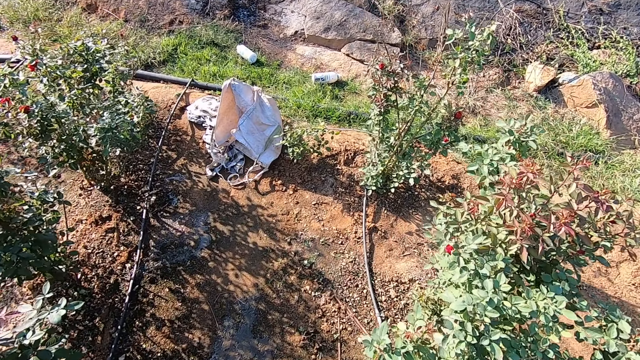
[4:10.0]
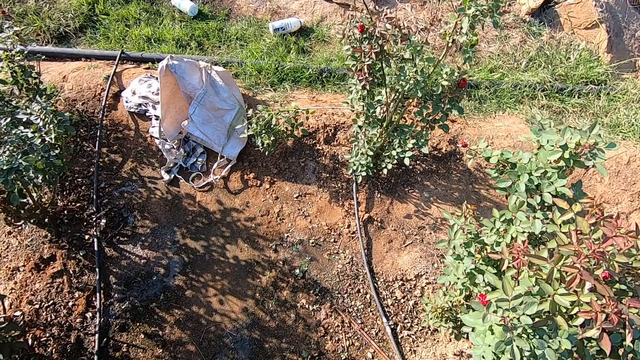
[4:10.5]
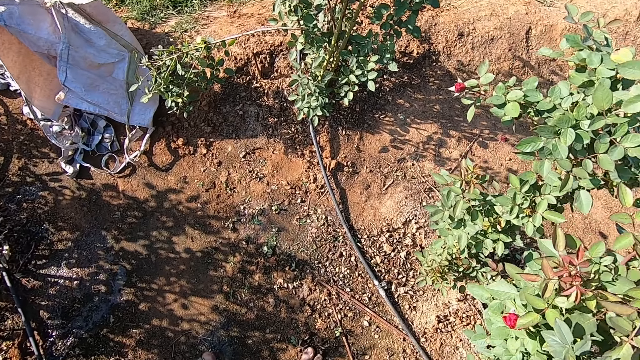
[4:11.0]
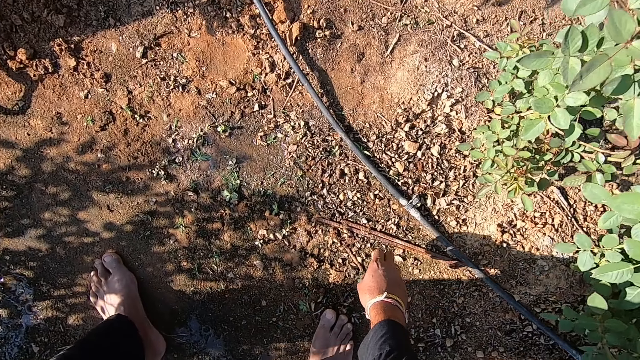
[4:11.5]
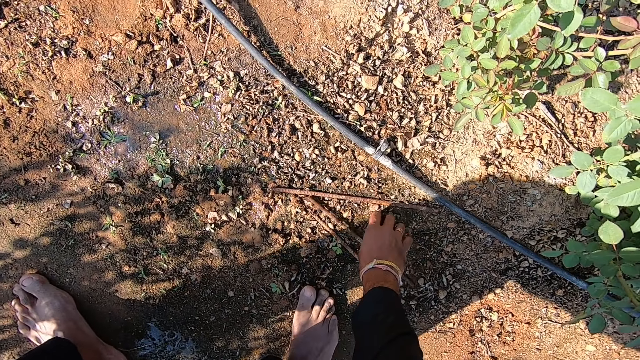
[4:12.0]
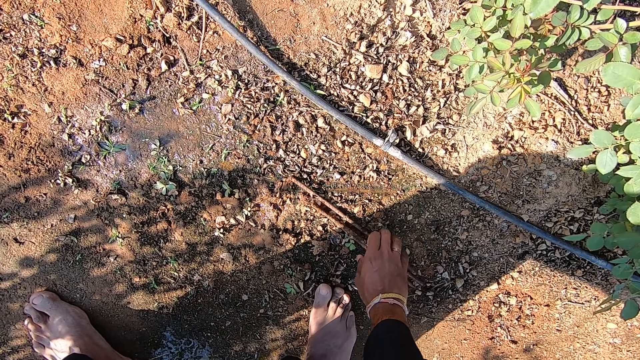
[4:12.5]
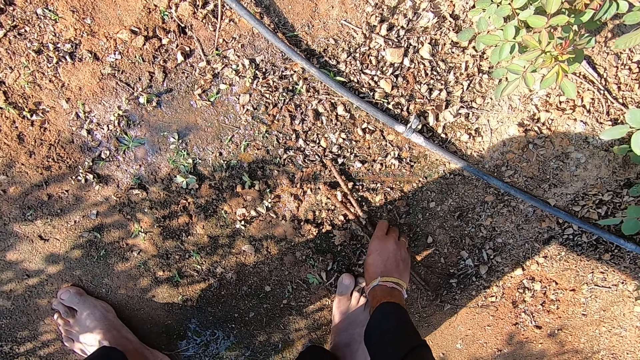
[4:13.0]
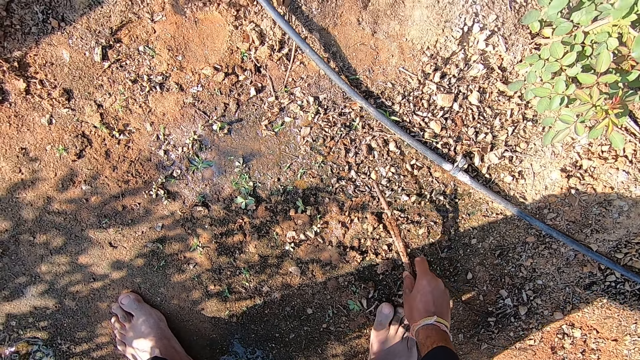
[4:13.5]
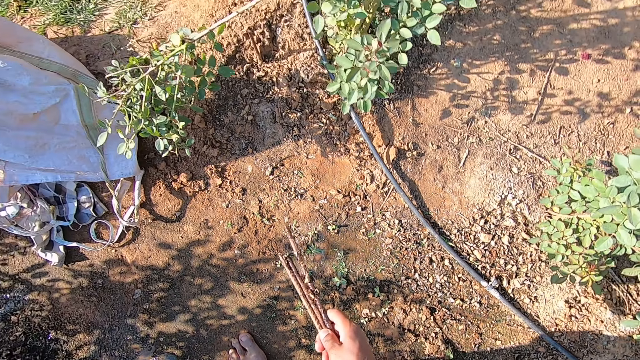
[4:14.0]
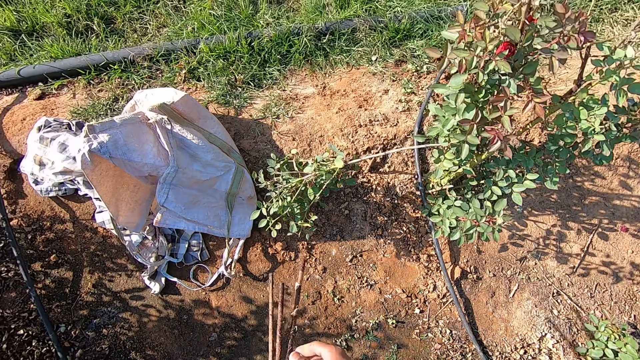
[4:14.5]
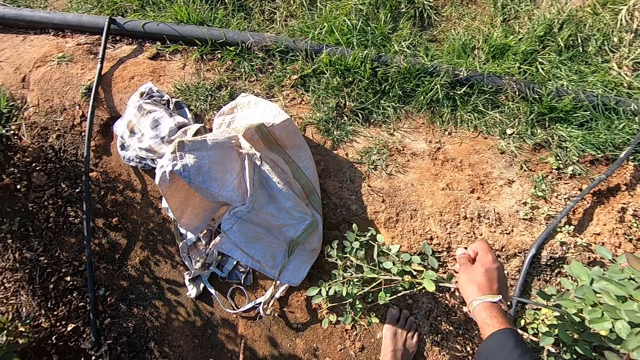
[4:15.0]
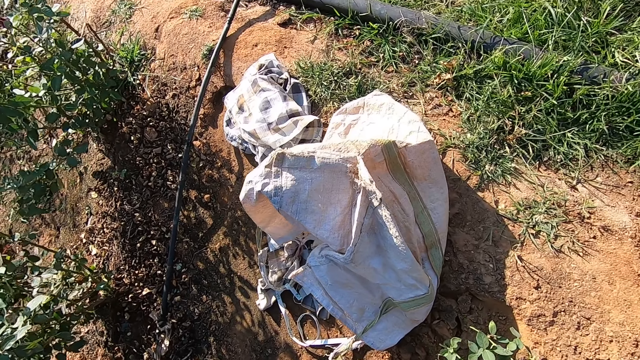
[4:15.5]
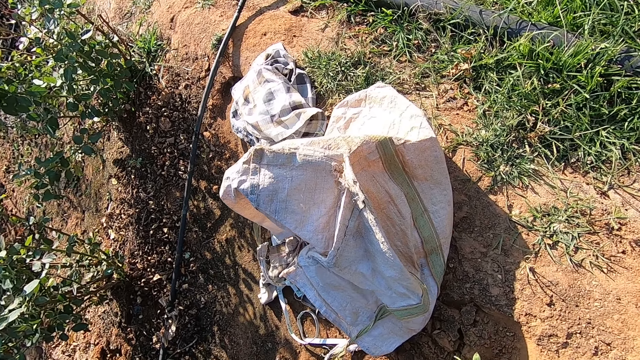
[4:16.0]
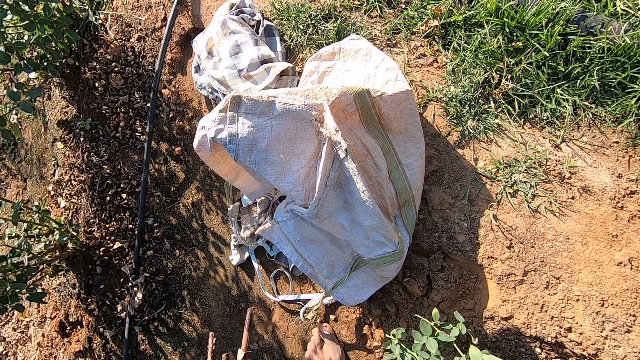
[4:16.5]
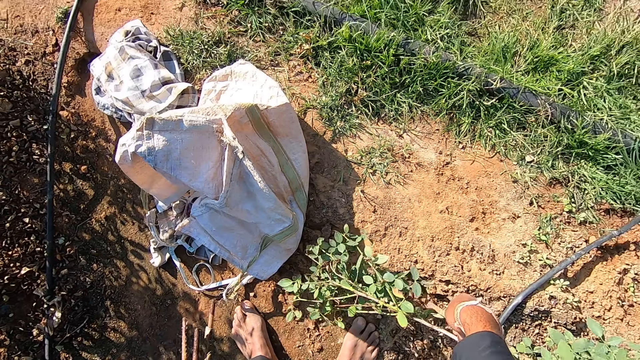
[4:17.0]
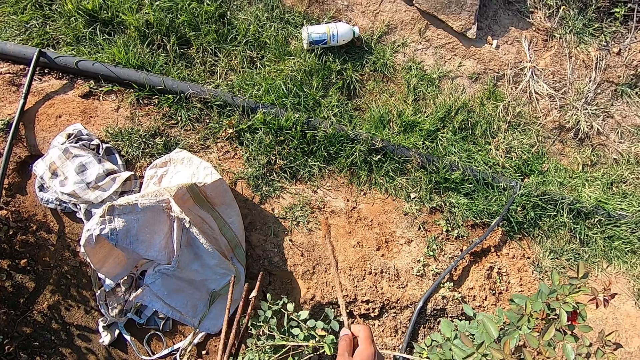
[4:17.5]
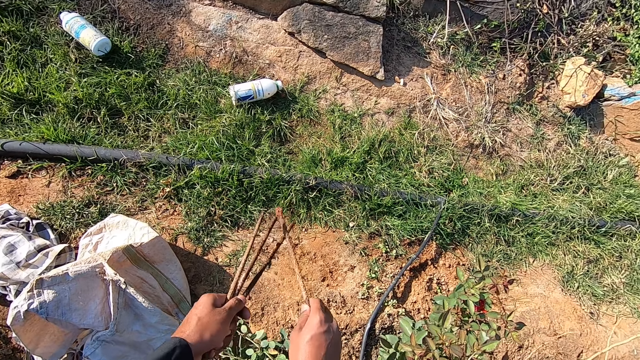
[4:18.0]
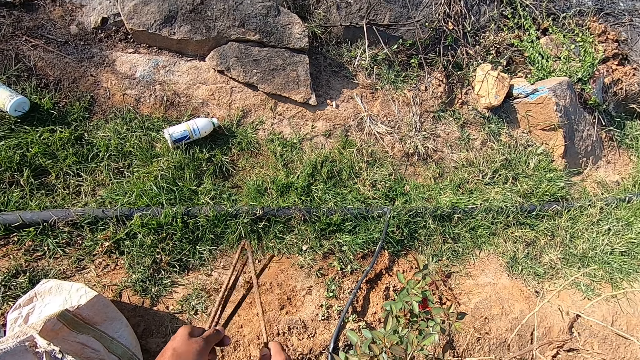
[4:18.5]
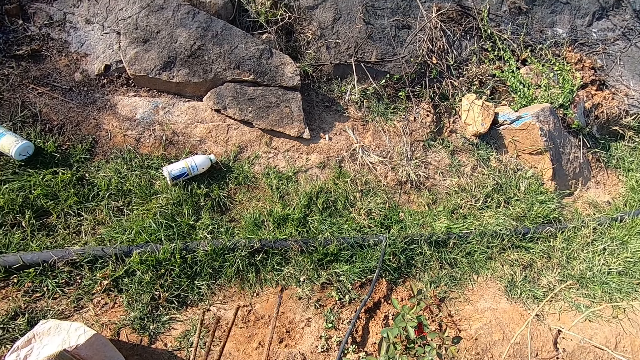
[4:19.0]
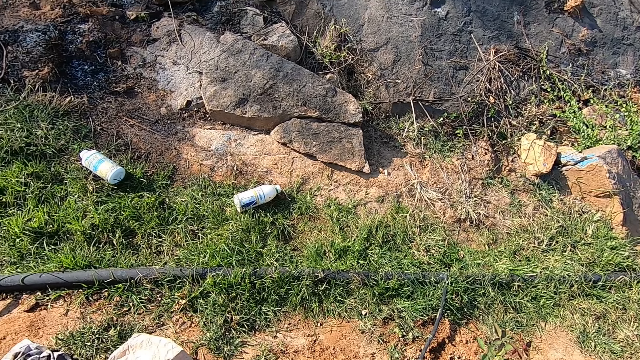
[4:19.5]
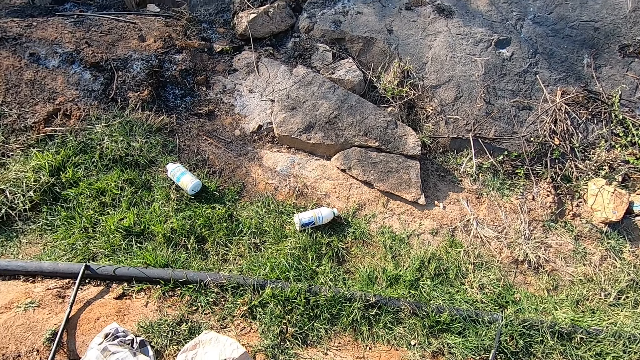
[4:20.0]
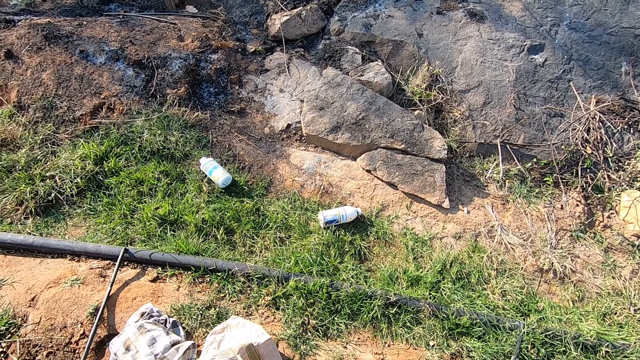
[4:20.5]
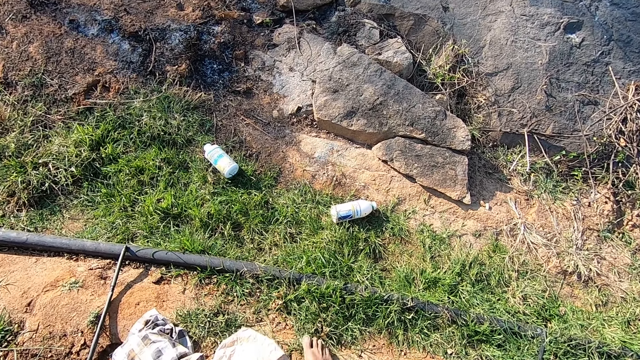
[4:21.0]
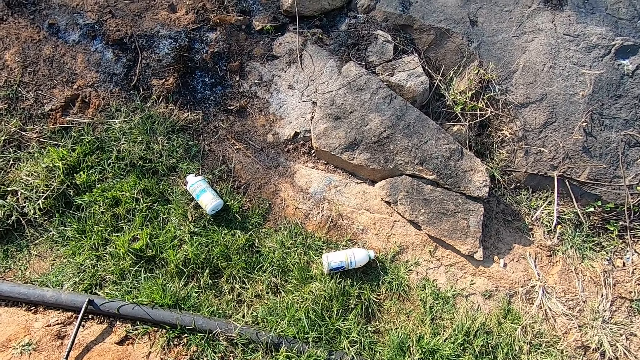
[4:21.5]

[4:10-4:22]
The camera wearer moves some metal pieces on the ground with his right hand. He picks the metal pieces from the ground with his right hand. He passes the metal pieces from his right hand to his left hand. He picks a metal piece from the ground with his right hand. He hits the metal pieces in his left hand with the metal piece in his right hand. He passes the metal piece from his right hand to his left hand.

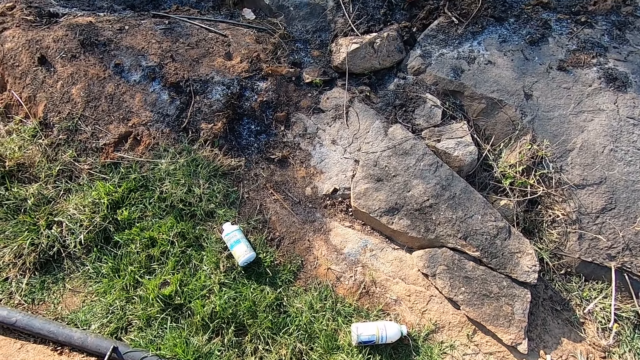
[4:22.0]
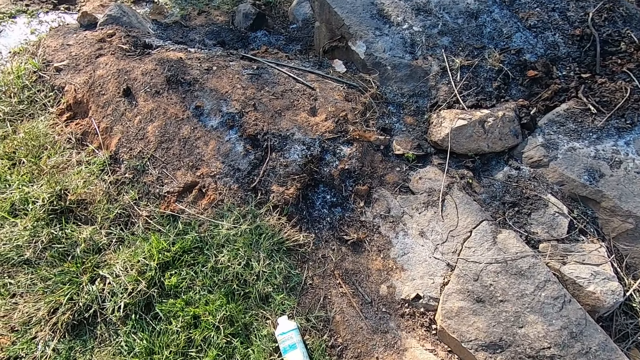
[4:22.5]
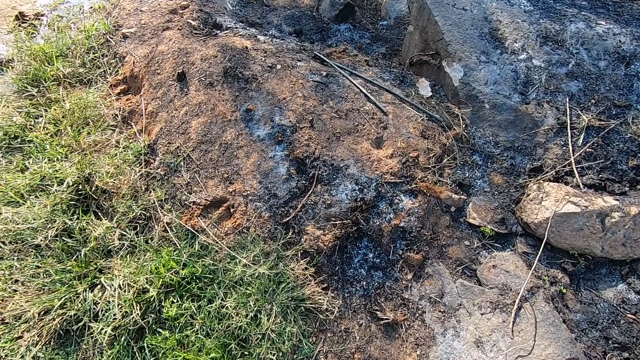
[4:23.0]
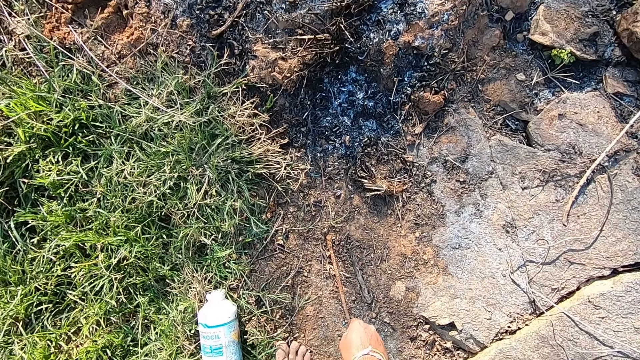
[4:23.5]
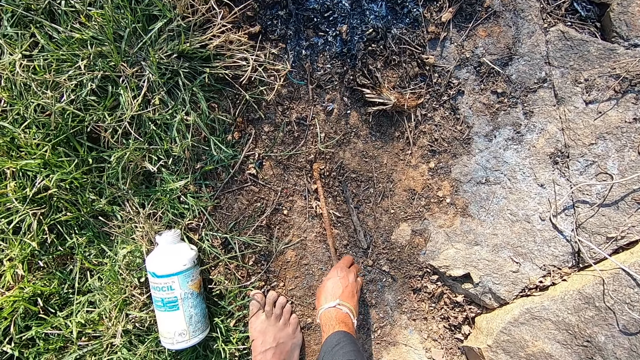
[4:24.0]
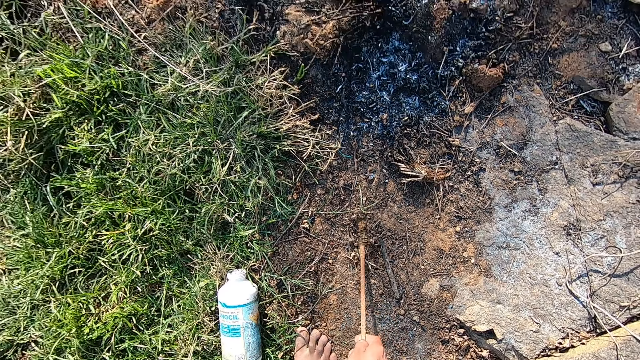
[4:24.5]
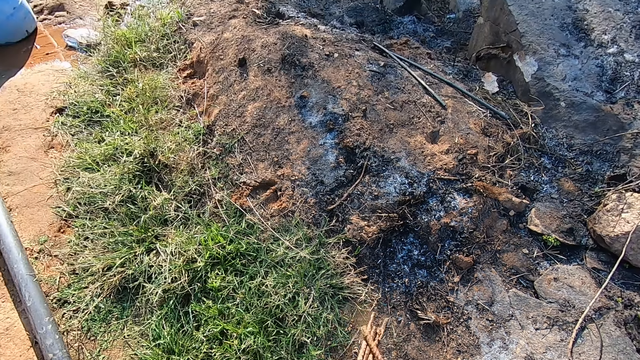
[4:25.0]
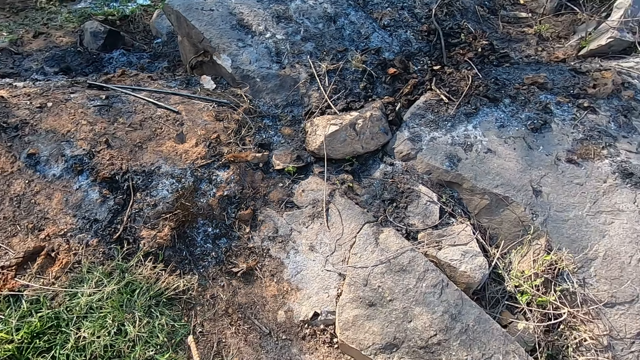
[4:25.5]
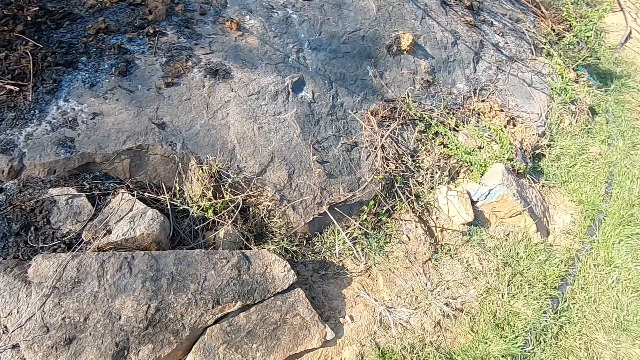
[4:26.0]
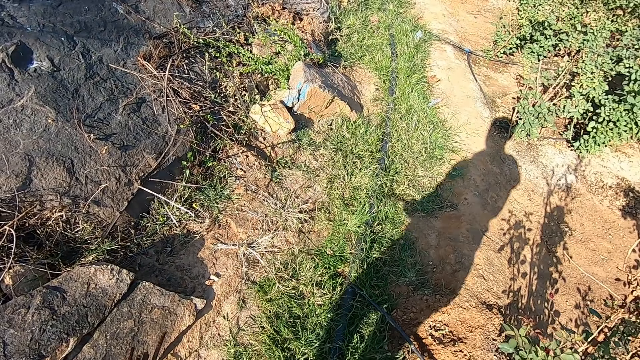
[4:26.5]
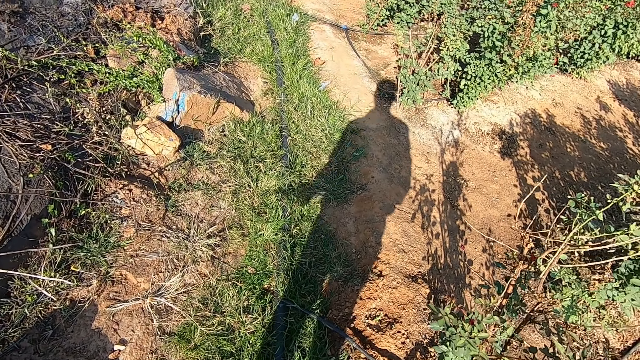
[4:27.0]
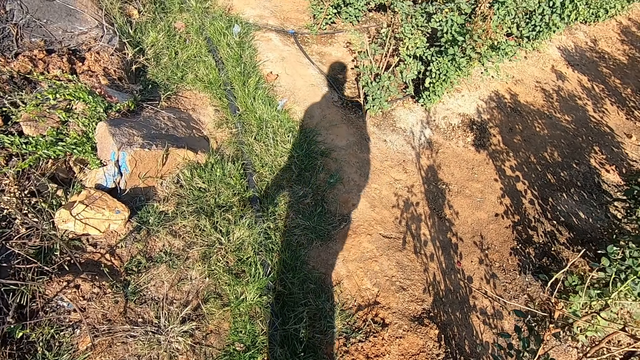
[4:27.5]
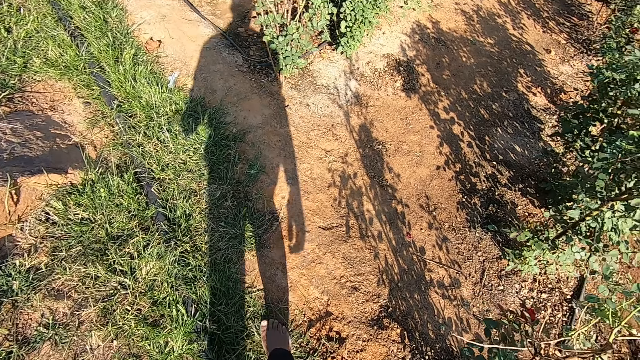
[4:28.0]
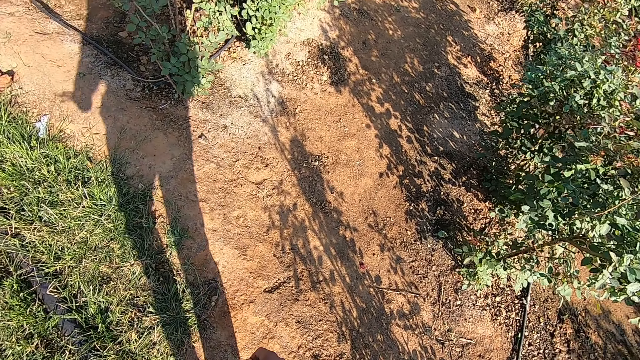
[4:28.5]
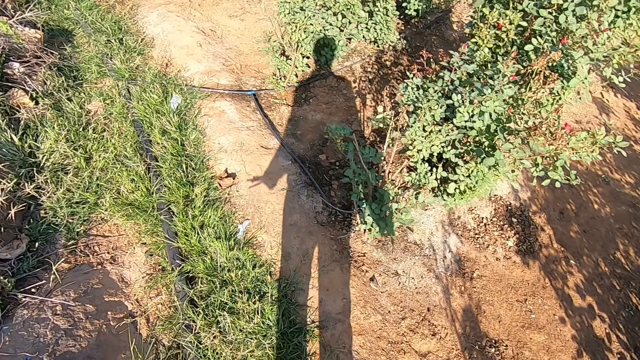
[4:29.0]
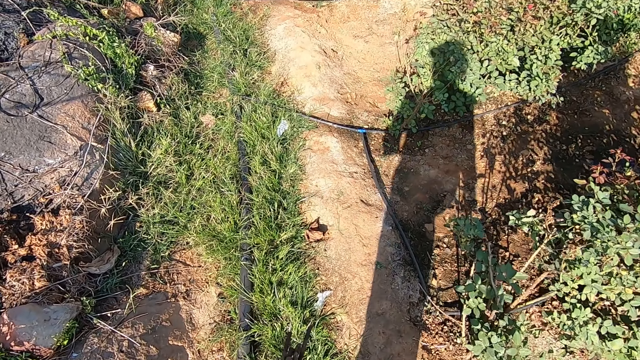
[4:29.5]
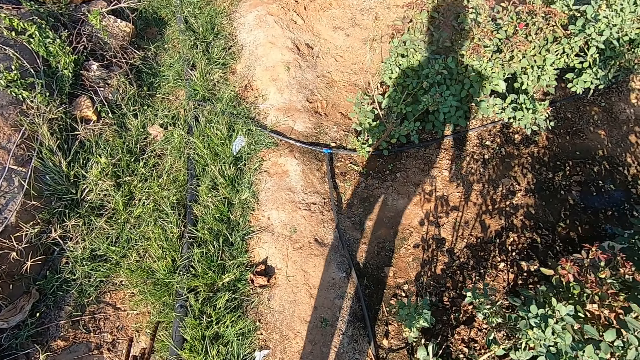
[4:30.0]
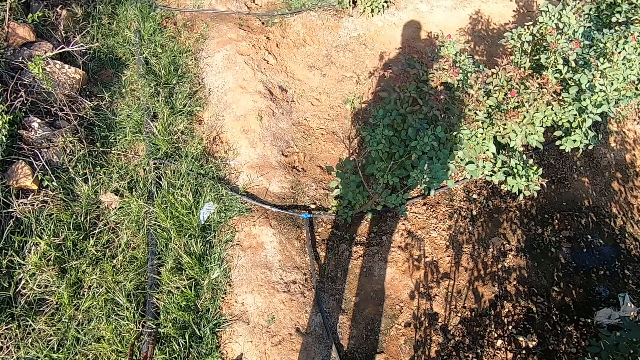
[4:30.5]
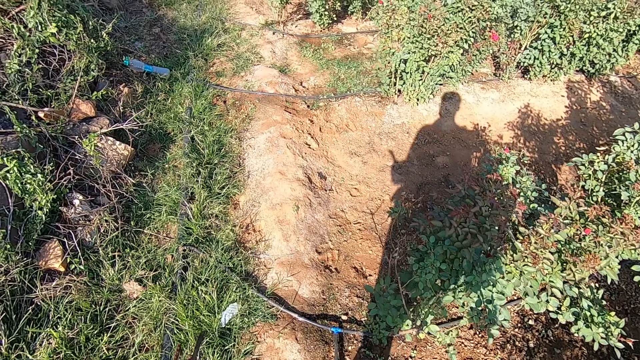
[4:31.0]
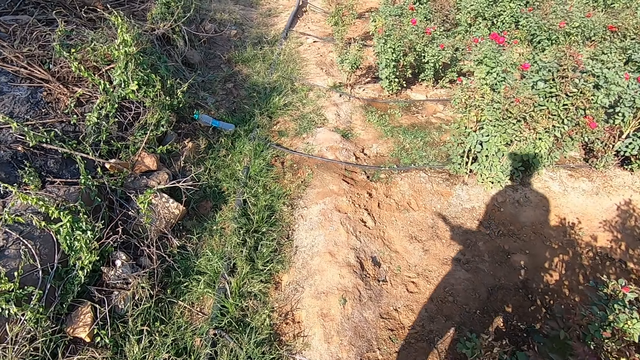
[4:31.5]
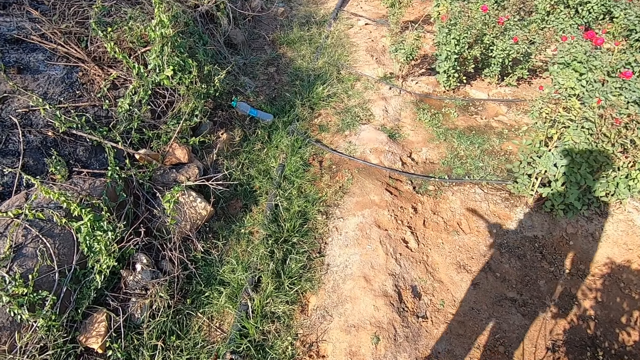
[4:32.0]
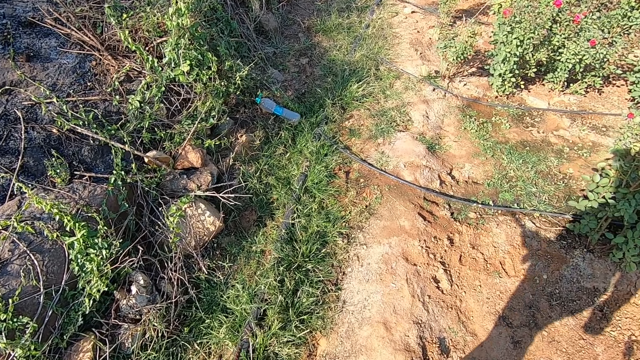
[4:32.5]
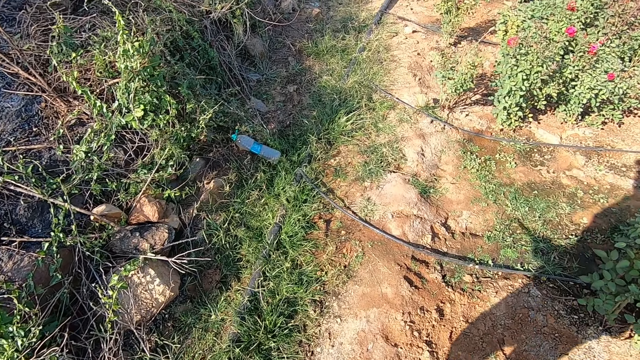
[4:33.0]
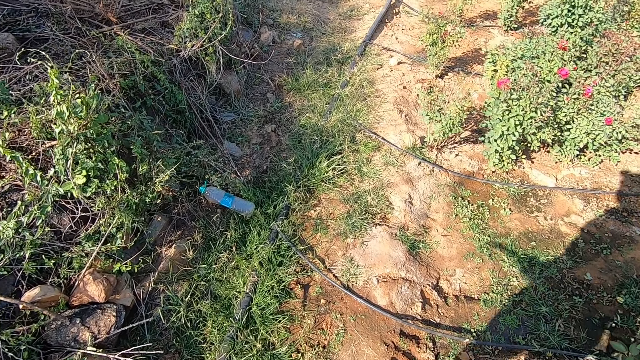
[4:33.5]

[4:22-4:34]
The camera wearer picks a metal piece from the ground with his right hand. He hits the metal pieces in his left hand with the metal piece in his right hand. He passes the metal piece from his right hand to his left hand. He walks.
